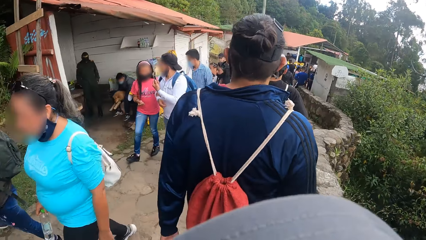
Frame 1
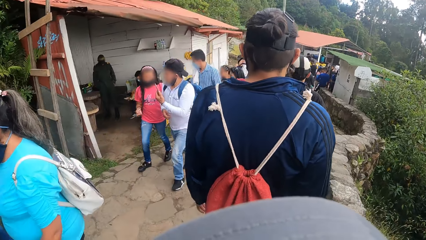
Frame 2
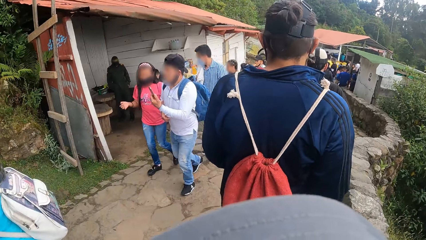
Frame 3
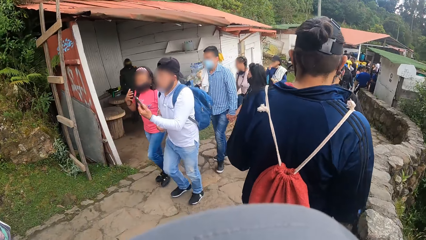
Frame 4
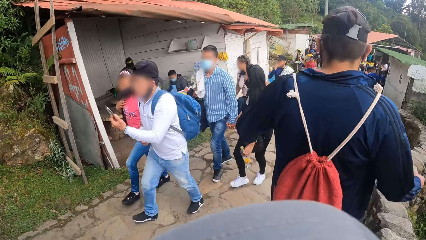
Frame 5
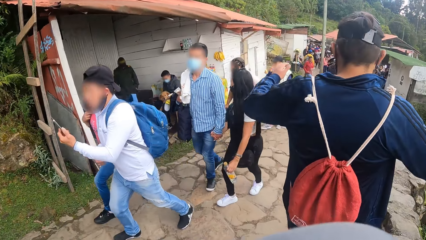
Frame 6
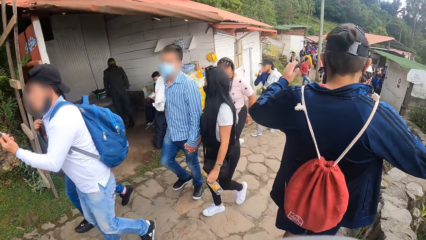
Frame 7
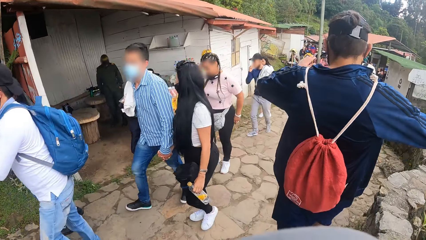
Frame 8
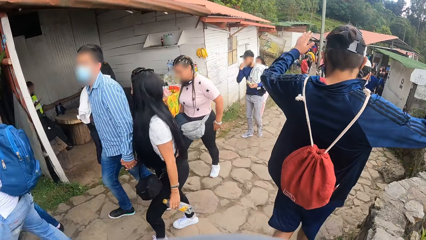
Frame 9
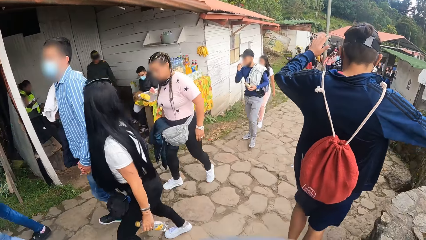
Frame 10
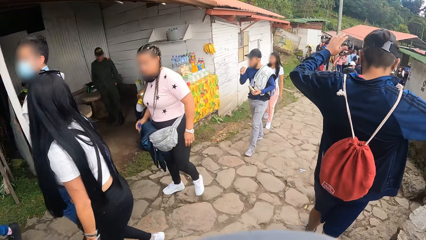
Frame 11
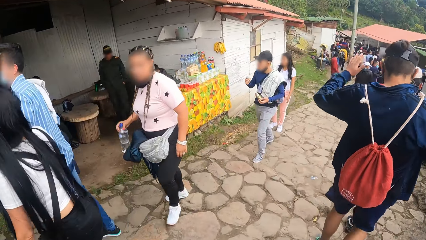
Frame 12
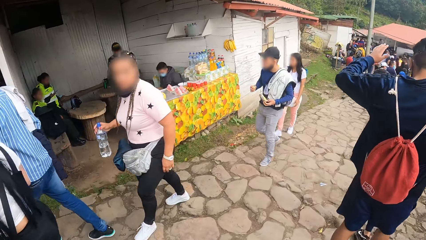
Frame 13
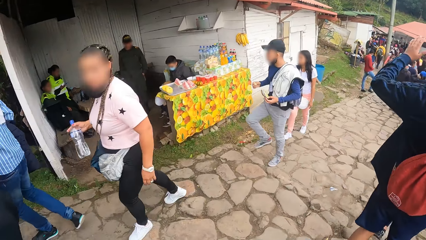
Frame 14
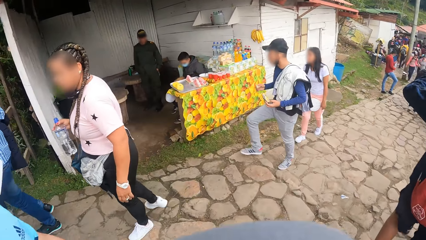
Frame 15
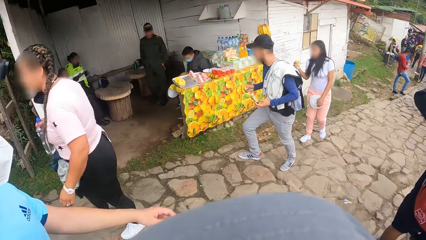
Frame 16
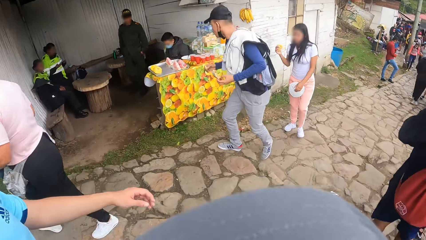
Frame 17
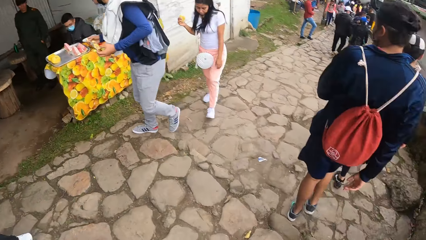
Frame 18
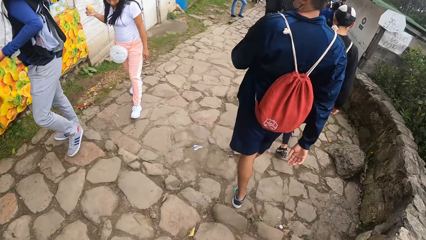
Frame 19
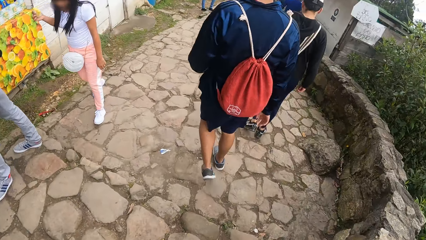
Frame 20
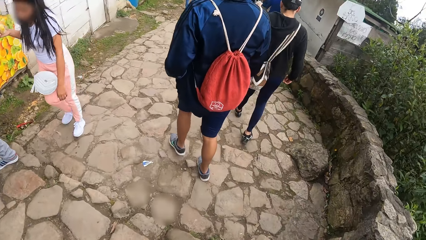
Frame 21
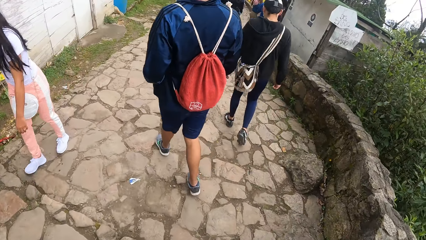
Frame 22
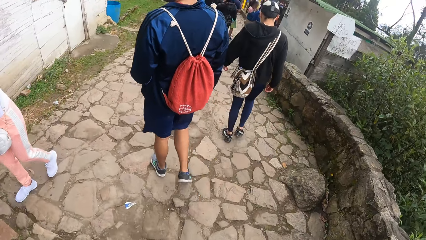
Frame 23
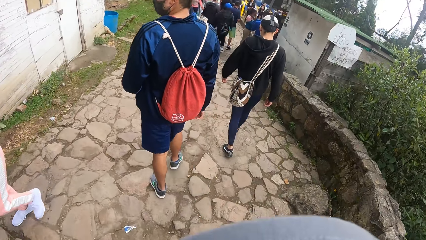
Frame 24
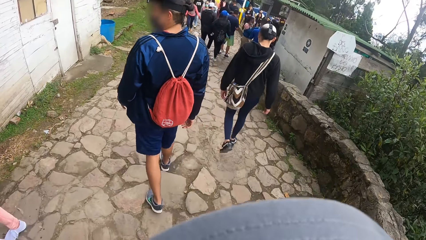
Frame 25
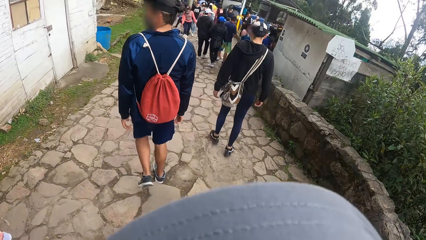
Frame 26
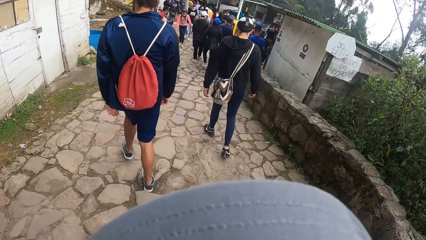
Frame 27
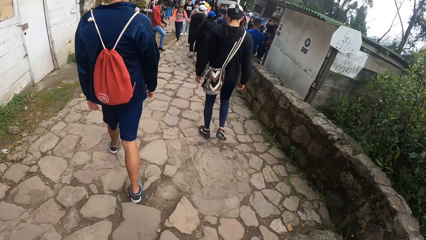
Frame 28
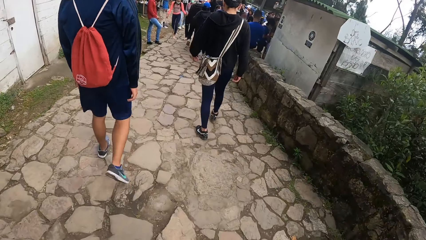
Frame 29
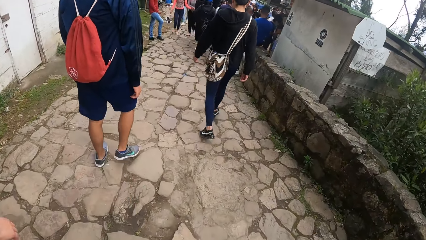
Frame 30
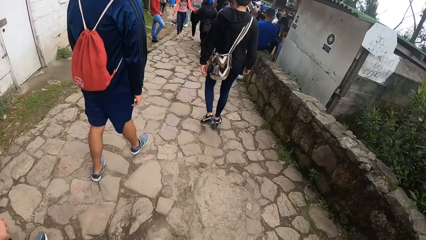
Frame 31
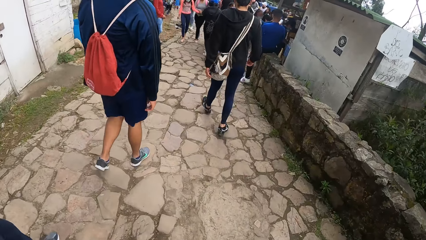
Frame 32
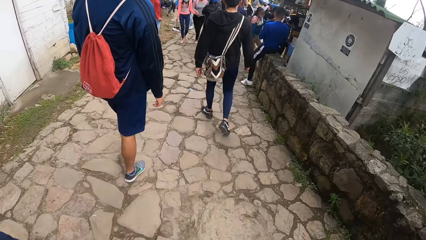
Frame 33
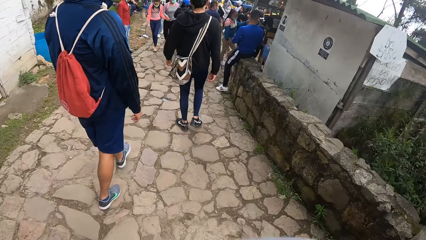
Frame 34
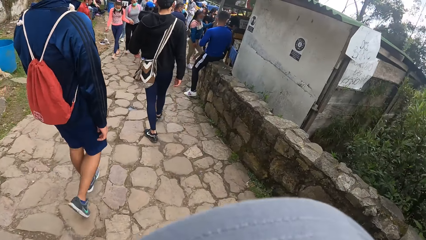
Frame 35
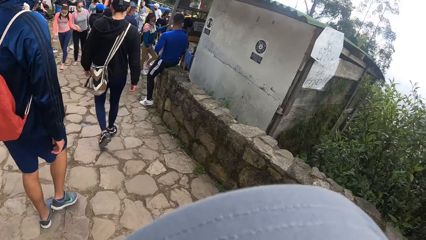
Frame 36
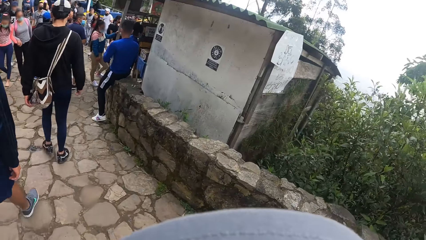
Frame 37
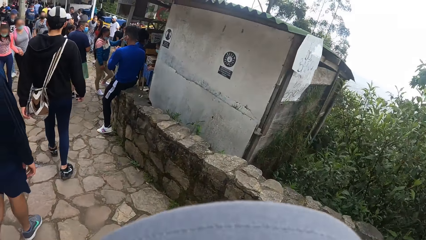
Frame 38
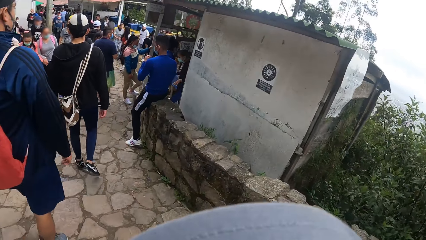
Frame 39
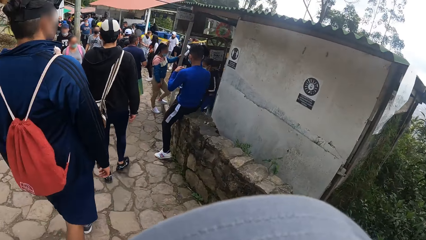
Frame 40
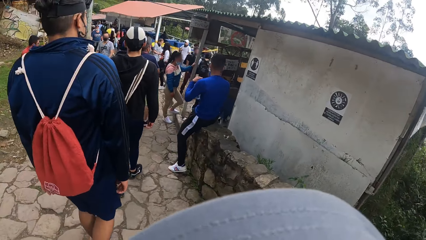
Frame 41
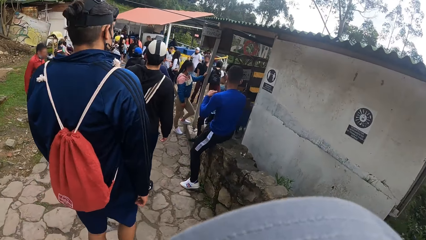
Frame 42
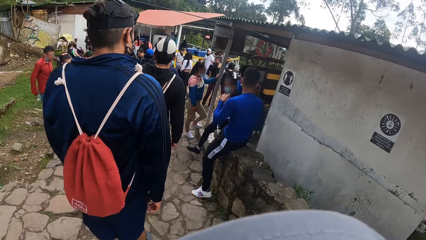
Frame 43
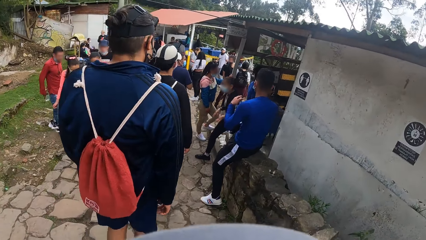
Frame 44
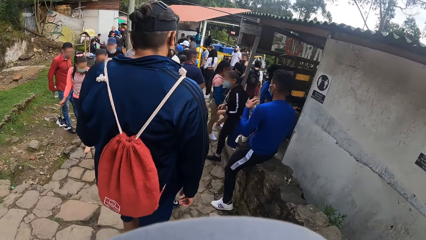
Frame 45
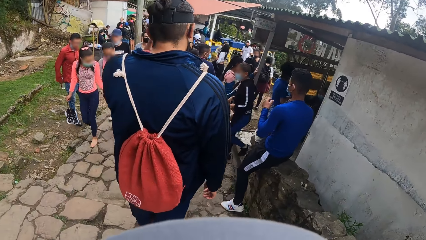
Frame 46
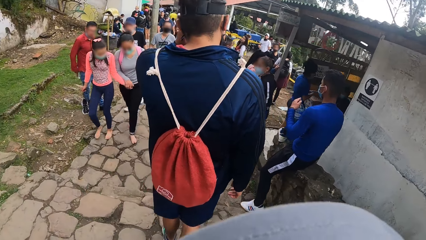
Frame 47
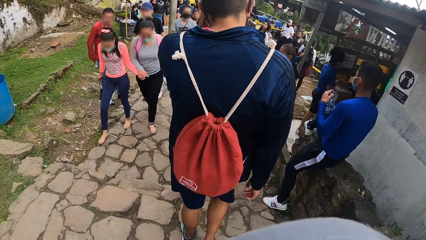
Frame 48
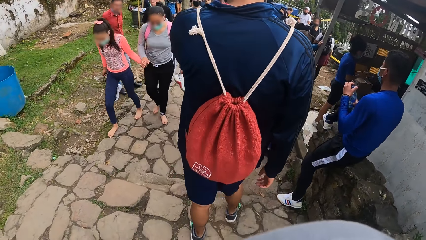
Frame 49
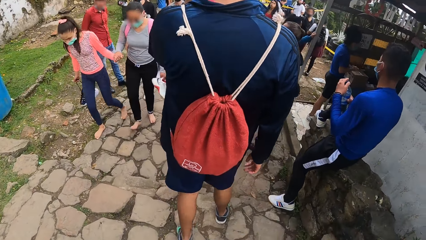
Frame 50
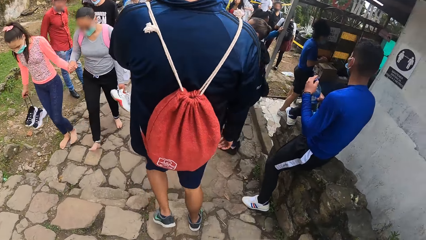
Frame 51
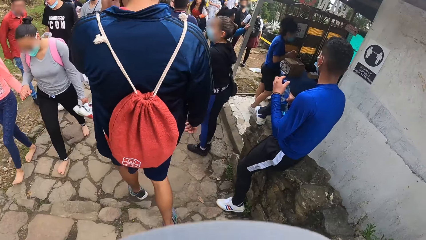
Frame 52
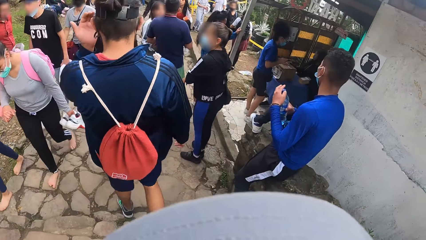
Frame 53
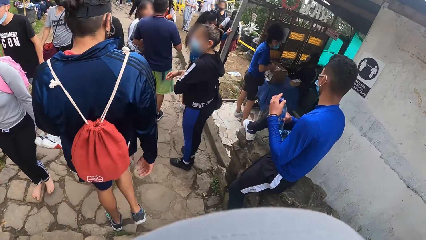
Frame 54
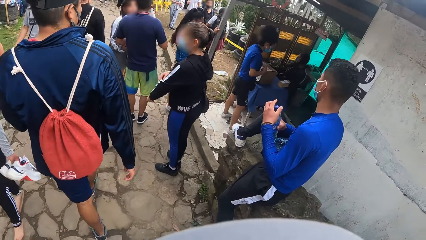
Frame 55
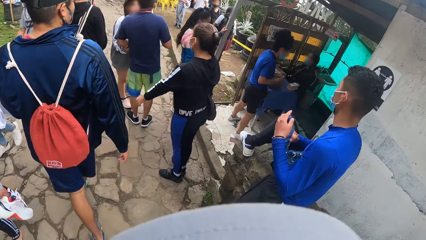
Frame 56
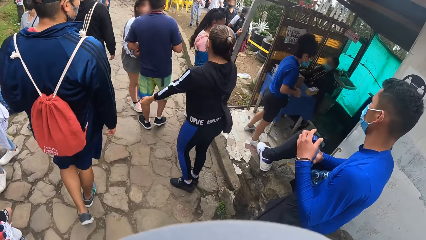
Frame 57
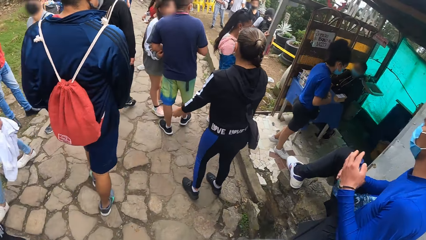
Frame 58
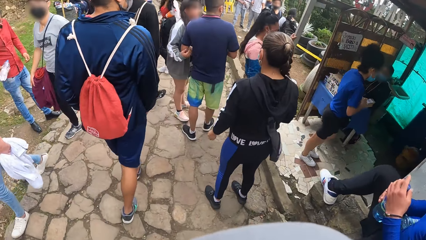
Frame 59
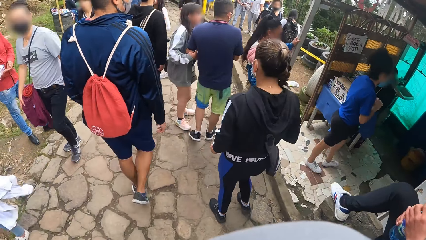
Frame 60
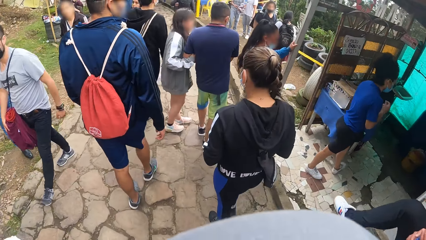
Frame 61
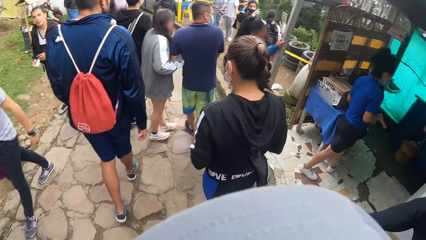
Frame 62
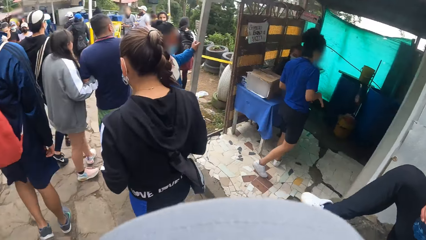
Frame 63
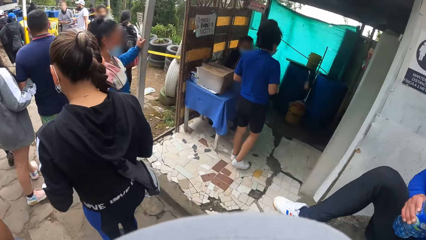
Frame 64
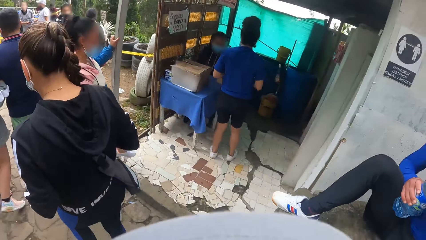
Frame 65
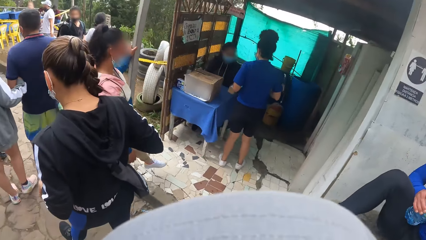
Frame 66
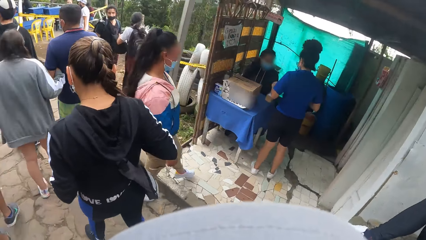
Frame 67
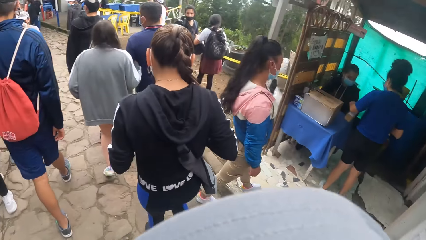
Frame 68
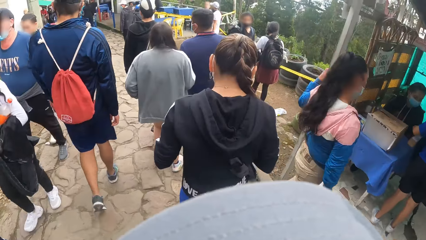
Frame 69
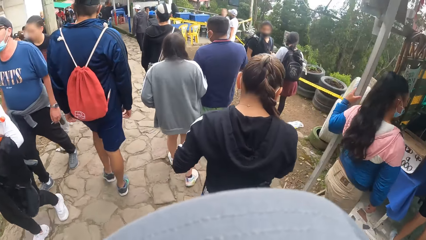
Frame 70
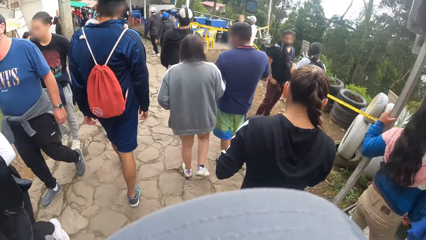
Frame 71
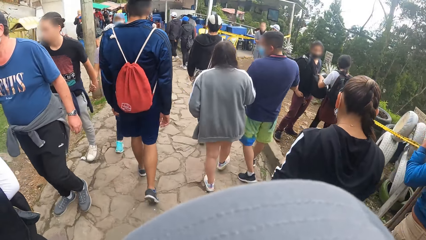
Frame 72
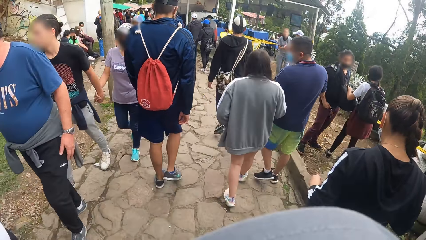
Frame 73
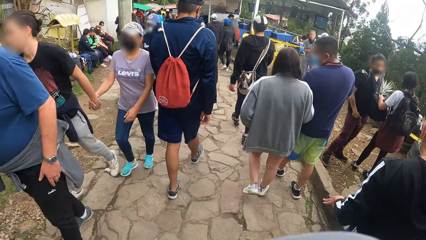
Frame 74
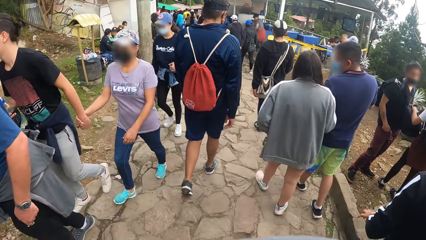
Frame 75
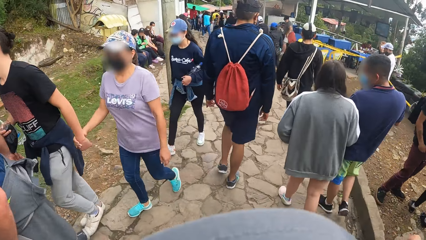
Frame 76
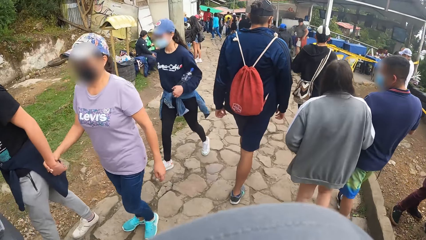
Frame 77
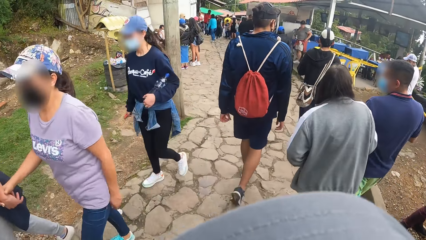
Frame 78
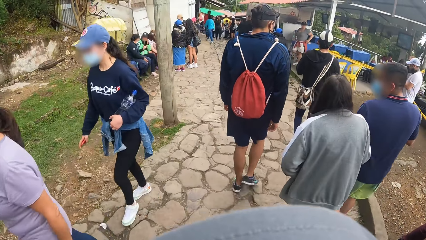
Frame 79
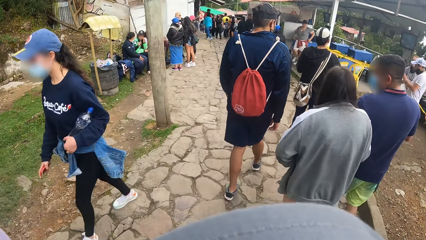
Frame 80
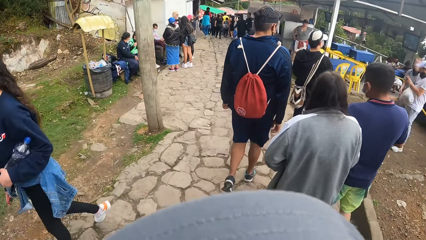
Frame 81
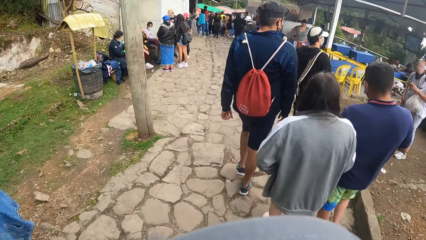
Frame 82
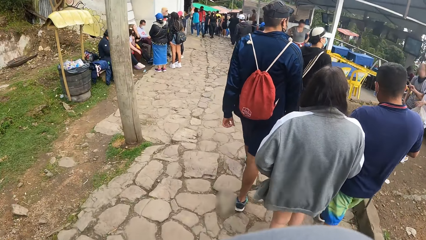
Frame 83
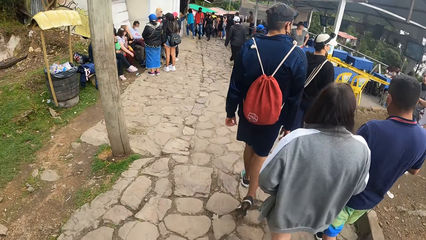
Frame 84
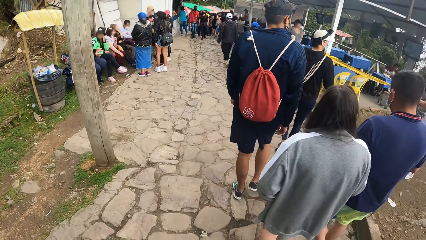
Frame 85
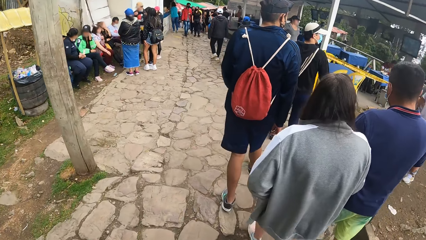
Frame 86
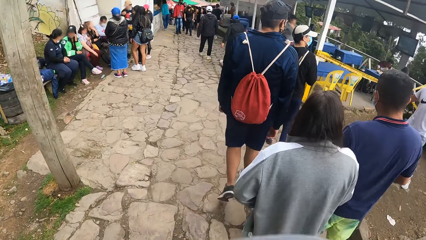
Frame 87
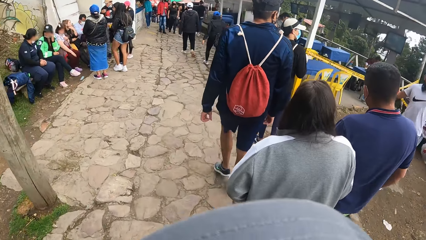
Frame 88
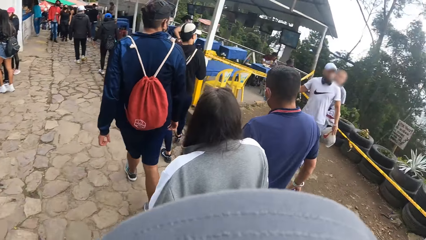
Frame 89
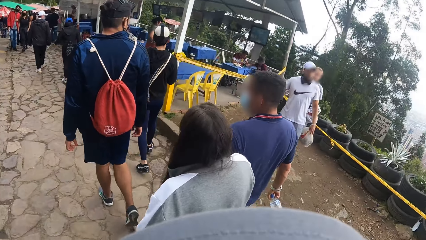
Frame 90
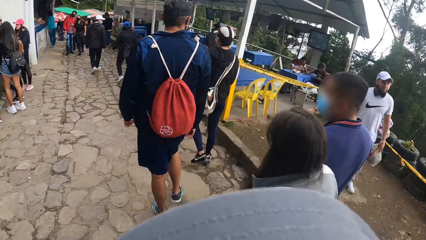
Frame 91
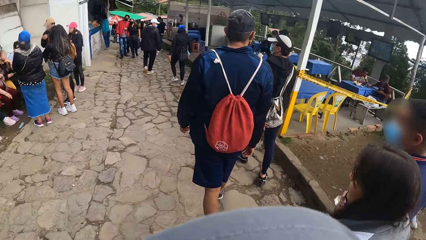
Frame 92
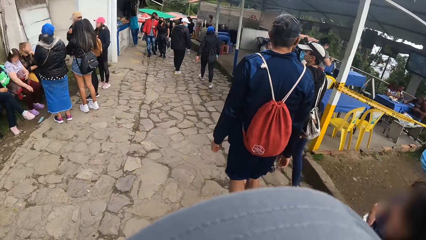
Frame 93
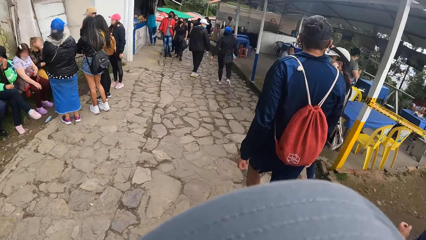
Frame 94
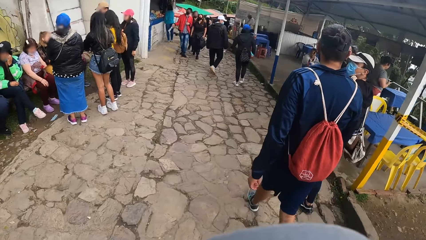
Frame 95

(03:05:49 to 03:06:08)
A man wipes his face with his left hand. Another man holds a bag strap around his body with his left hand.
